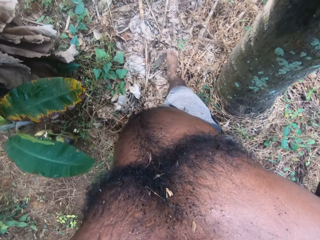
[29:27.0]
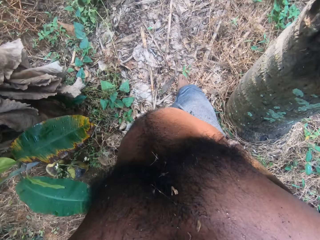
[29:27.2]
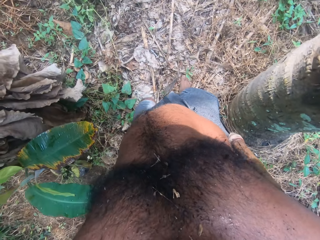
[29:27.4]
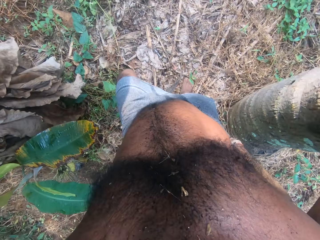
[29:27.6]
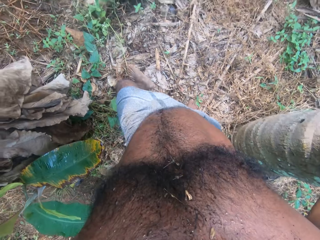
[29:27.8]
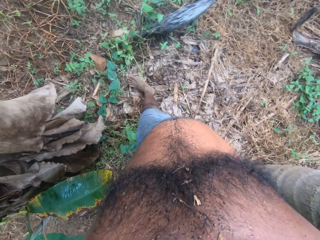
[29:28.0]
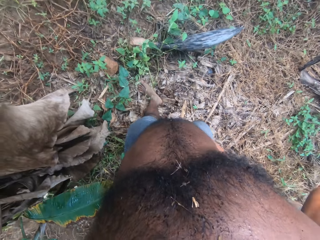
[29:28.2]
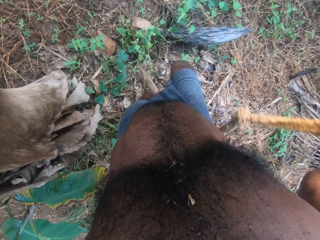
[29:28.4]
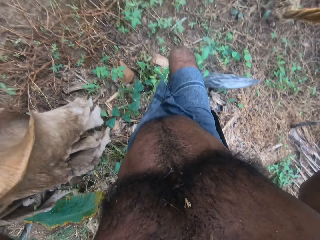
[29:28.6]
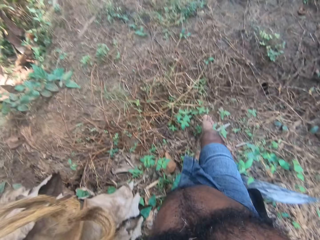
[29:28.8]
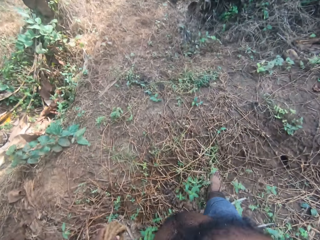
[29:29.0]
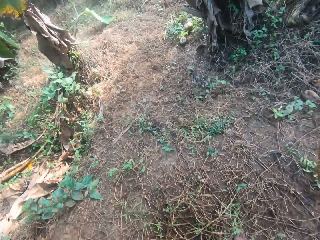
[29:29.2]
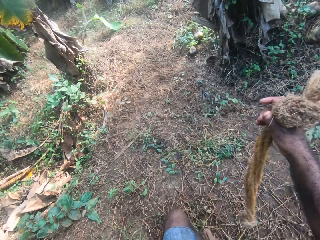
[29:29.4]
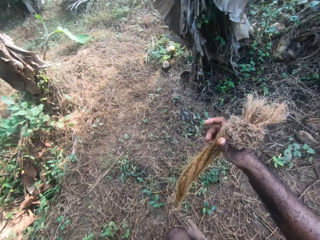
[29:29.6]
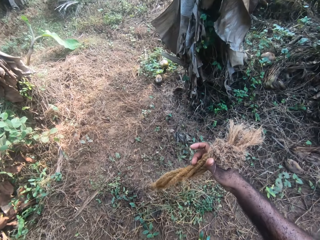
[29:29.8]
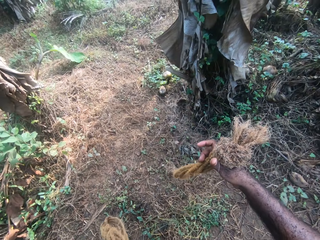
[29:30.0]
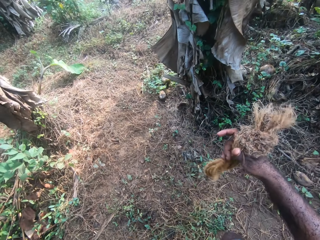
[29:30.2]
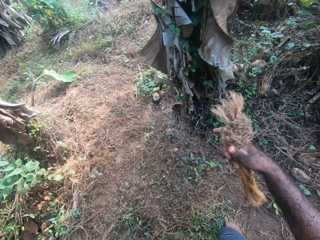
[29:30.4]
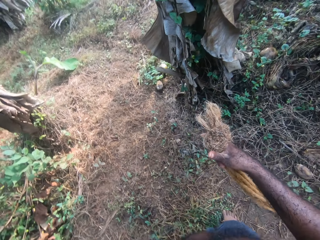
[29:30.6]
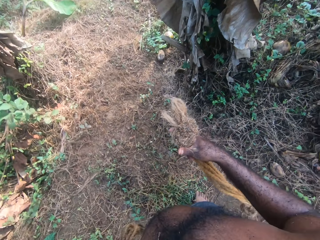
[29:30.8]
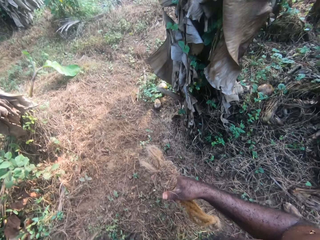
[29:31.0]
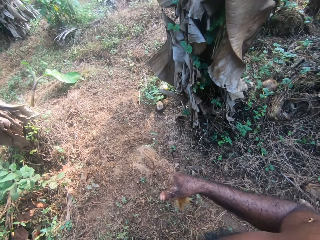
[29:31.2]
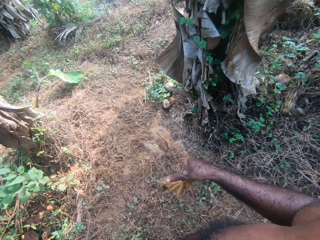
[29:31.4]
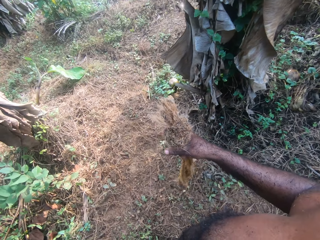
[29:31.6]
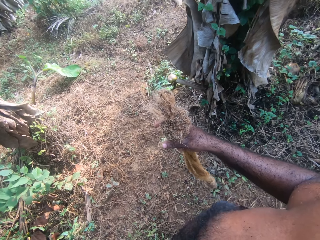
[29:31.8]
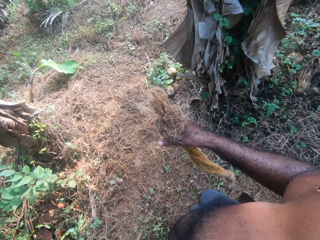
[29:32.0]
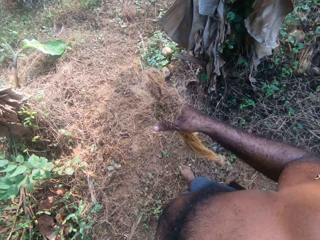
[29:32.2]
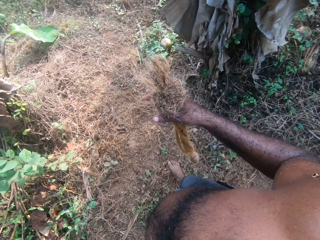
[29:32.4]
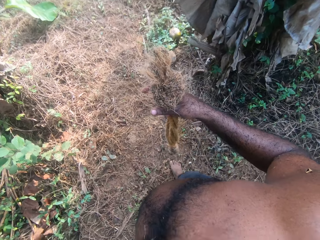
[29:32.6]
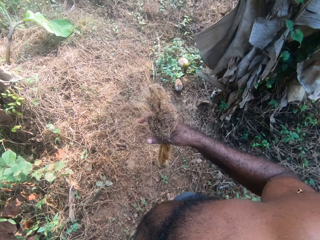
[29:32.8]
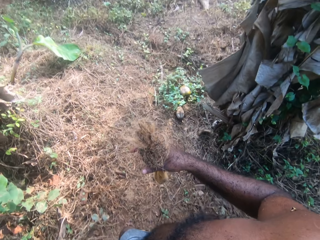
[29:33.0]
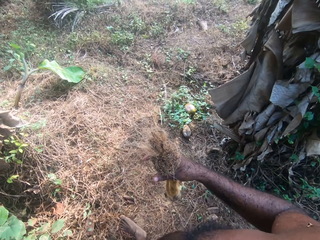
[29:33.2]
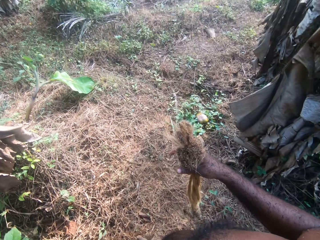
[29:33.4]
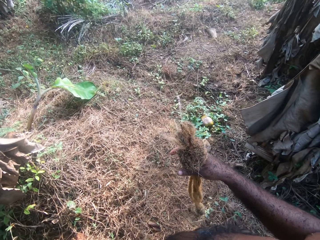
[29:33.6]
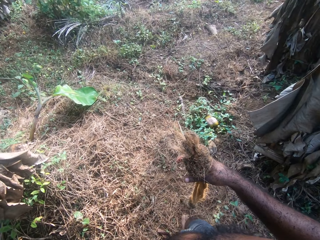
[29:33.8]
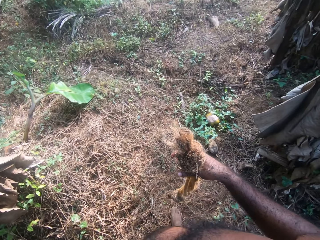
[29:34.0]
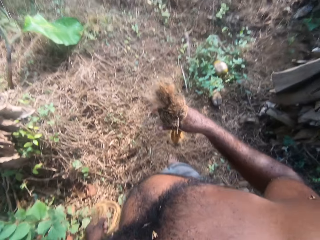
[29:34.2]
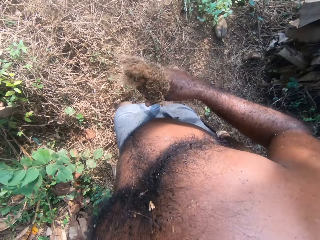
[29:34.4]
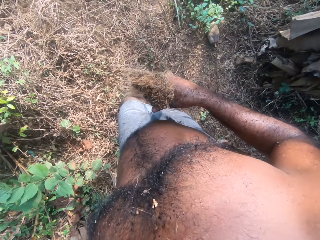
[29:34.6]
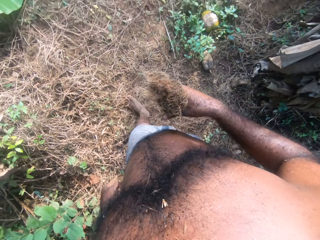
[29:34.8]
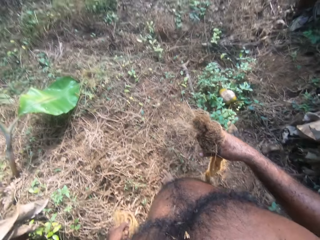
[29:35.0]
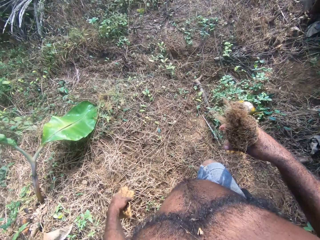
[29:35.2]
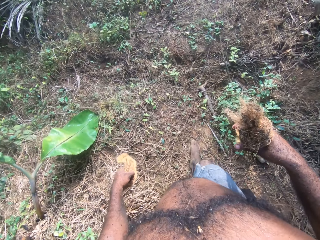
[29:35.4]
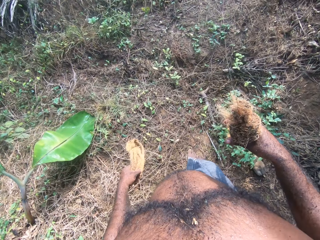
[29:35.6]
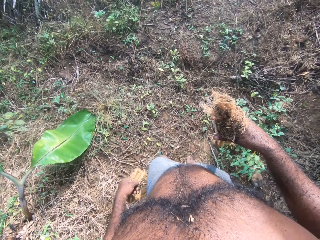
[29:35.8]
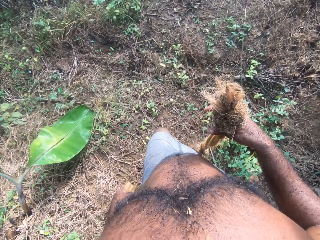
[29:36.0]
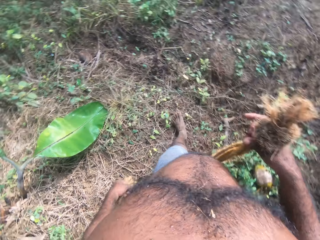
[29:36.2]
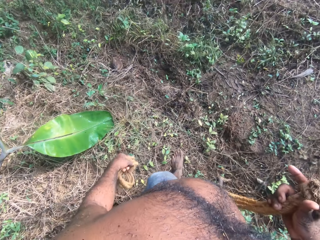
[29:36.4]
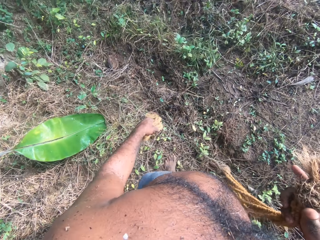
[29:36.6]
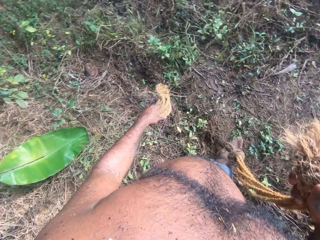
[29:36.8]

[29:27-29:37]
The camera wearer walks across the field.

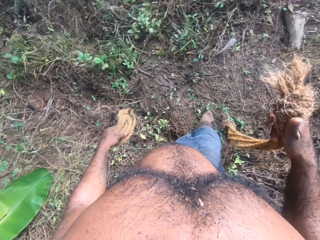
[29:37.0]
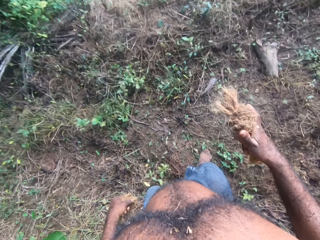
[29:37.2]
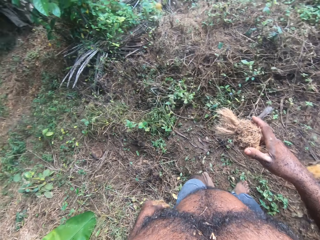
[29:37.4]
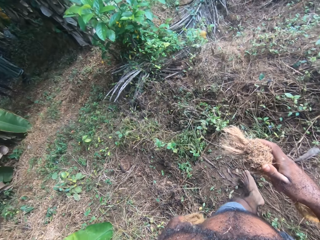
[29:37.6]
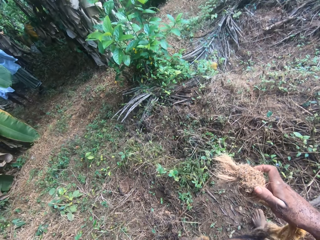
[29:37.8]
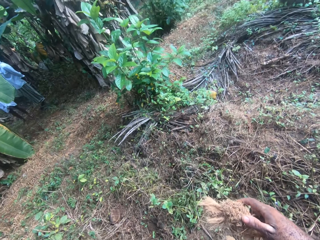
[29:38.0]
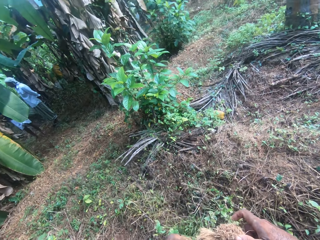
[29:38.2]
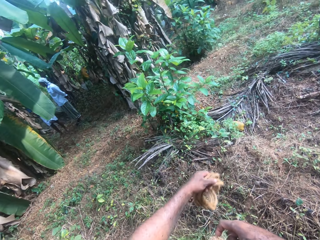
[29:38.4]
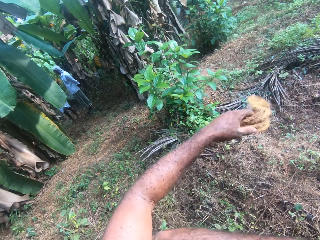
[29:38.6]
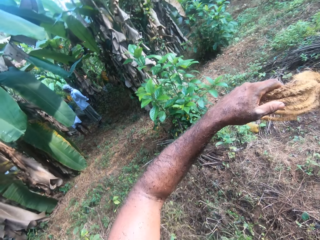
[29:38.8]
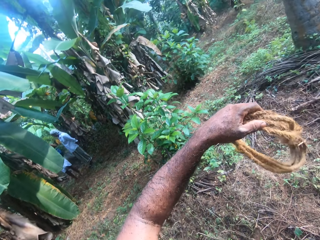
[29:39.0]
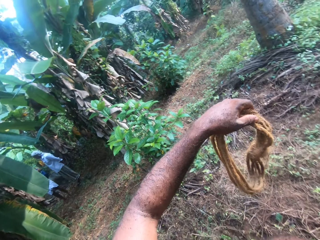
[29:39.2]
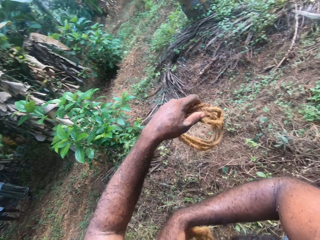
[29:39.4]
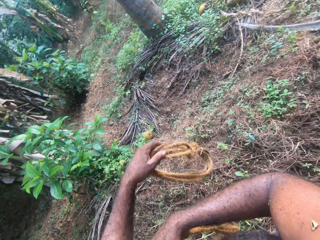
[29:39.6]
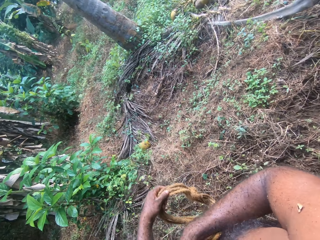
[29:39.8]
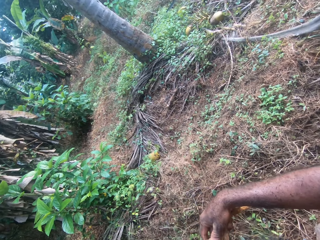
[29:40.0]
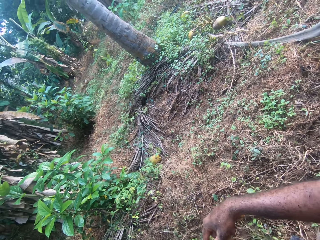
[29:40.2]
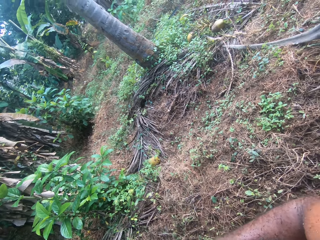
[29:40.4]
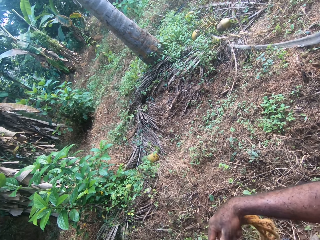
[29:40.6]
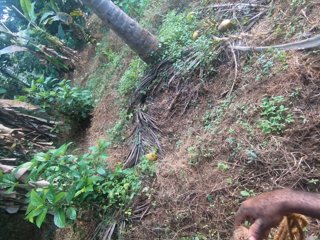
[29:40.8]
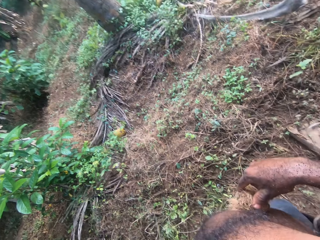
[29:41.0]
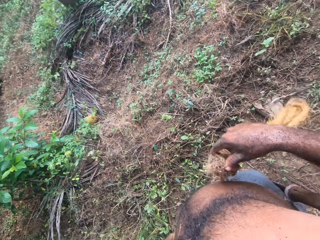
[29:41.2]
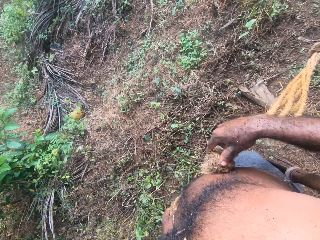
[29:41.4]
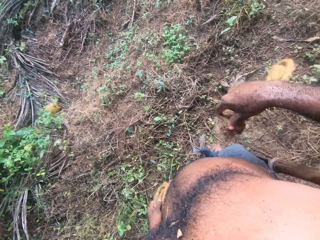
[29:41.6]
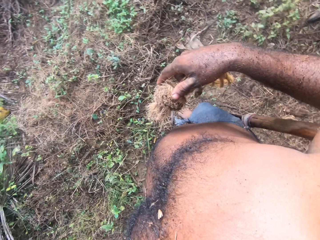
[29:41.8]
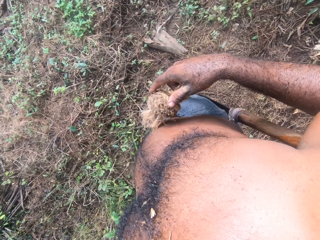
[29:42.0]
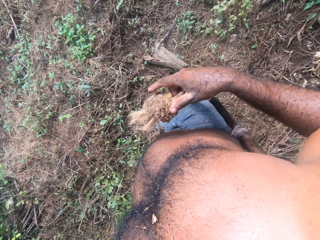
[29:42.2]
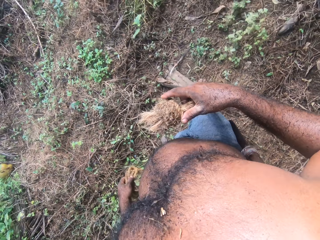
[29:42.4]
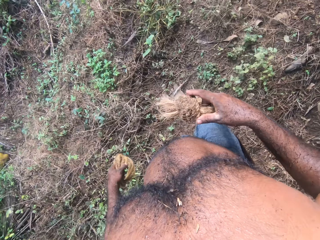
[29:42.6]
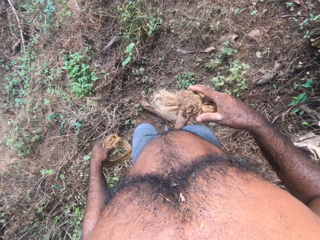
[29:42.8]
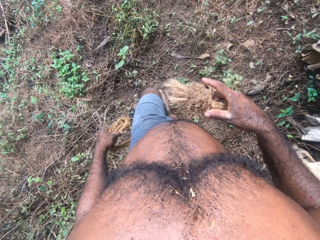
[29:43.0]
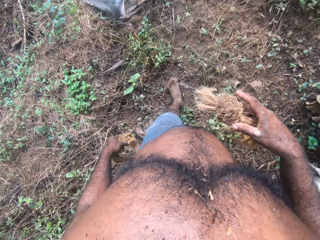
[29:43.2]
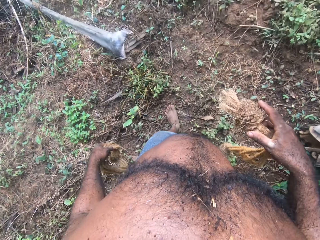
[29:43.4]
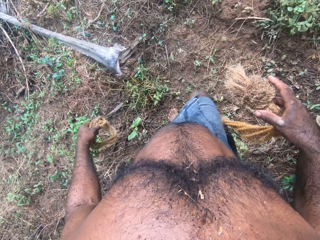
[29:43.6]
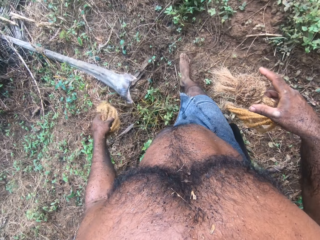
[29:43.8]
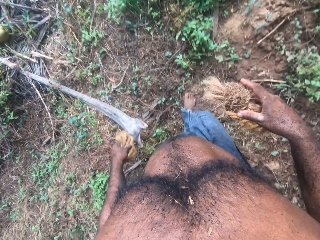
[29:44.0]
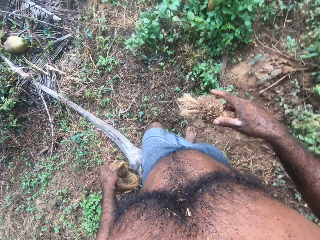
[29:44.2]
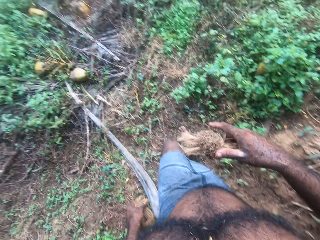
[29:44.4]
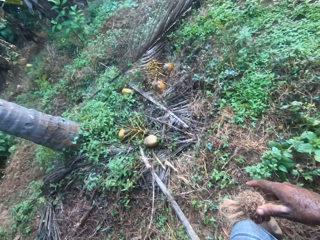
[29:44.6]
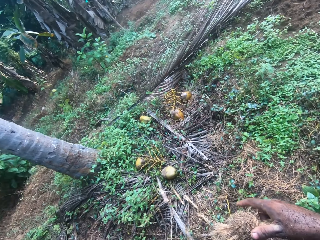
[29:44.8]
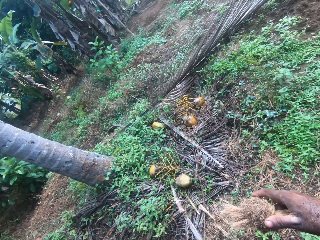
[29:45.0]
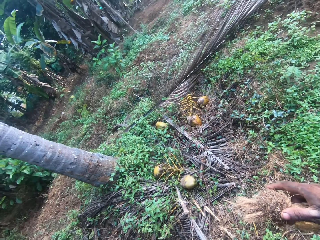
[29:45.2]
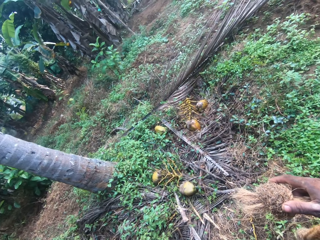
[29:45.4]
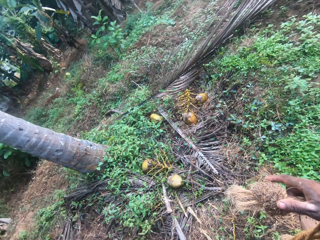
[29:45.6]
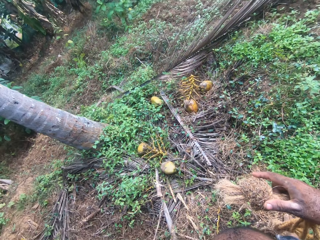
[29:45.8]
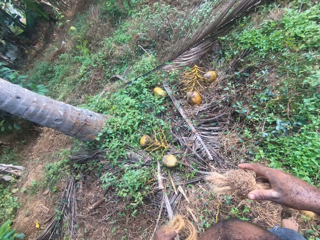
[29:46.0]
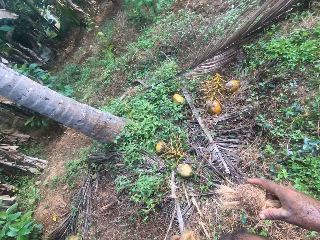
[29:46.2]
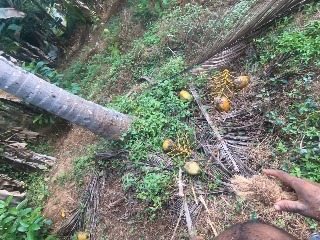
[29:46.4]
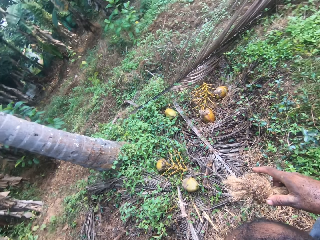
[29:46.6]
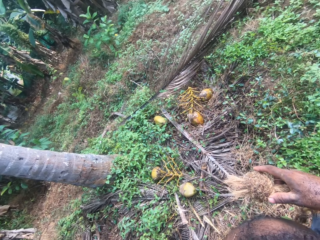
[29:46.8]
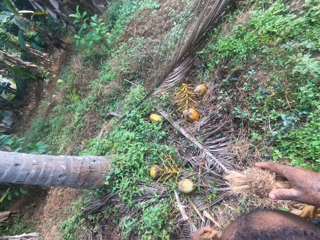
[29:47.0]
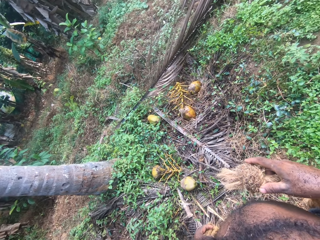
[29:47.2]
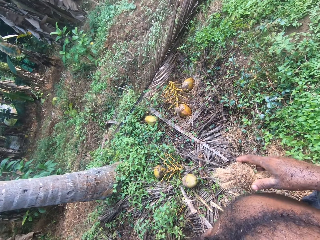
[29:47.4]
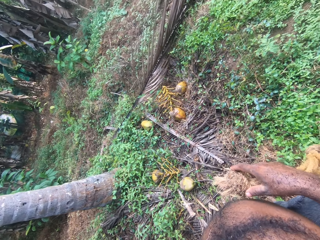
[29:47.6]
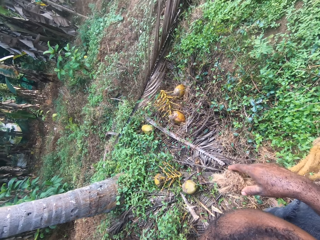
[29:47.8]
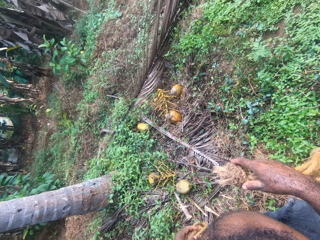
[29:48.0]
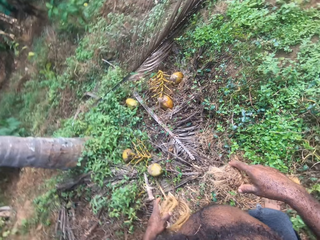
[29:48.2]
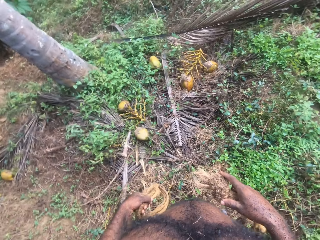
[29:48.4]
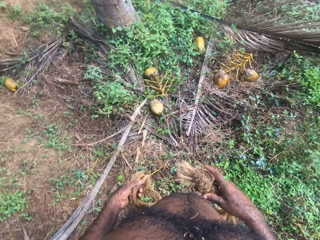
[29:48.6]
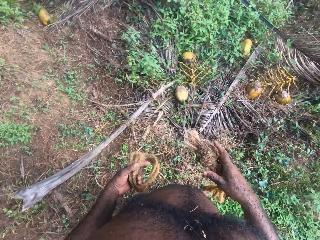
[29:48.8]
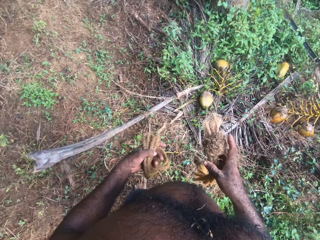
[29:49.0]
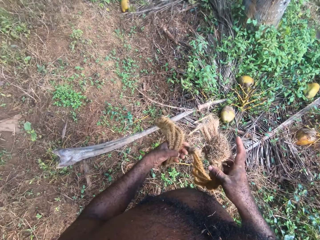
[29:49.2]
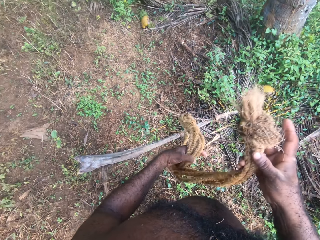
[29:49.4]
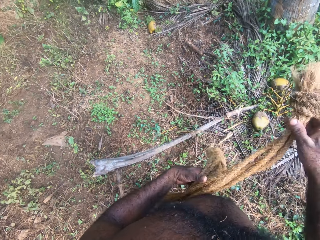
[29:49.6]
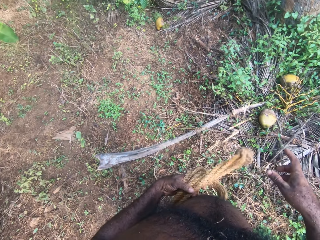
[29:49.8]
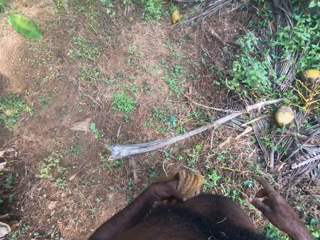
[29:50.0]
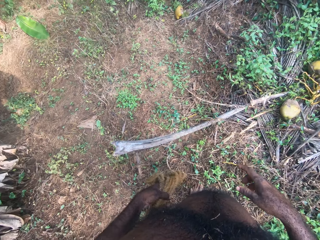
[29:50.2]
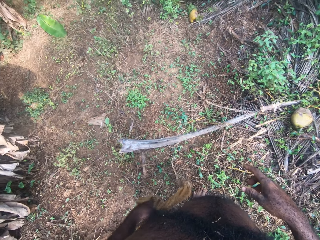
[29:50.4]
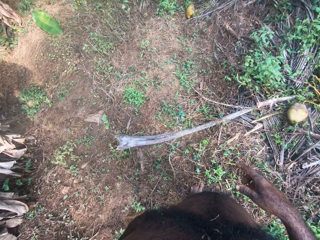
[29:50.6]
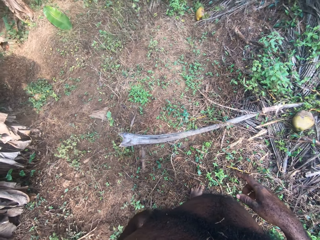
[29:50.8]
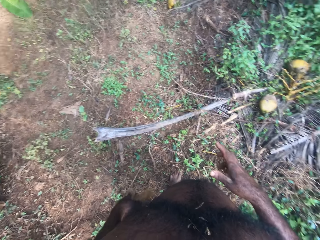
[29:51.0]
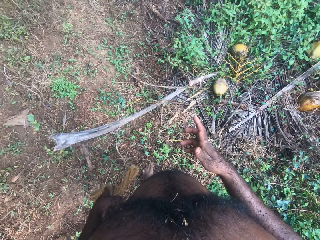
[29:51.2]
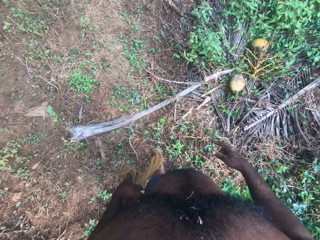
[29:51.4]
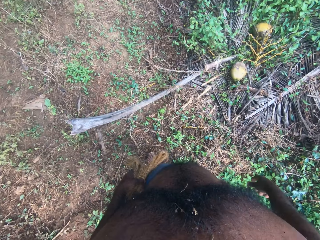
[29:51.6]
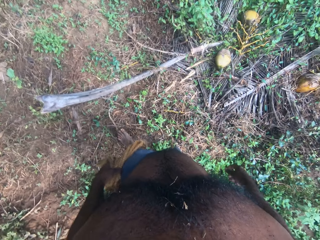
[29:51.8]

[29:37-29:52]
The camera wearer looks around. He scratches himself with the rope. He wipes himself with the palm rope. He walks across the field. He looks around. He holds the rope with the left hand.
